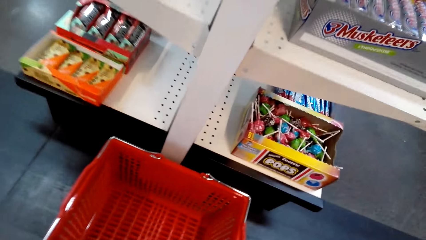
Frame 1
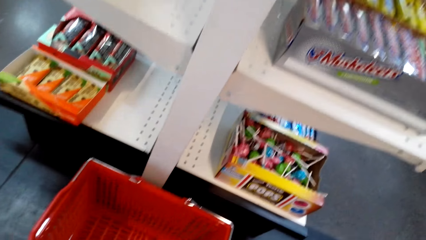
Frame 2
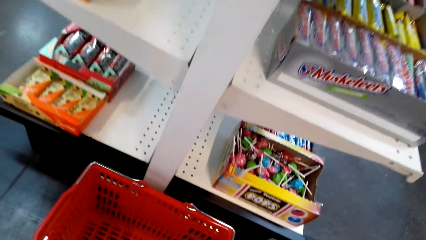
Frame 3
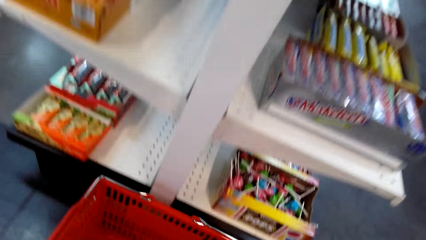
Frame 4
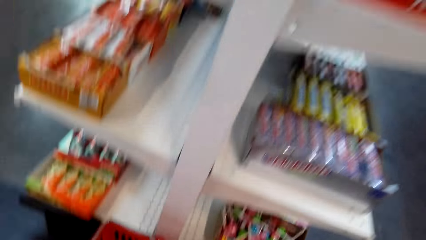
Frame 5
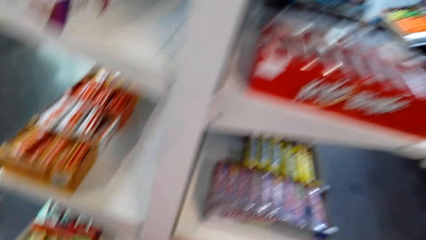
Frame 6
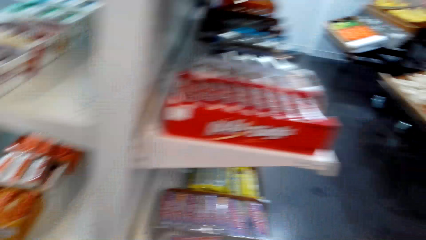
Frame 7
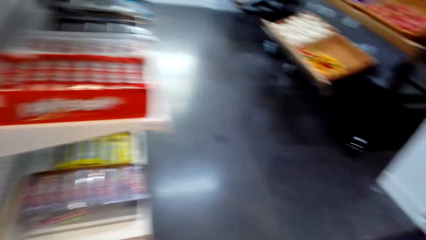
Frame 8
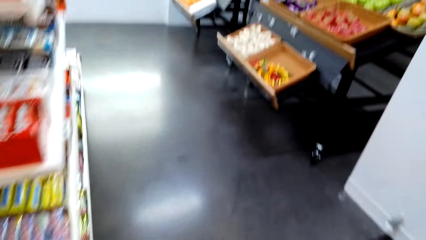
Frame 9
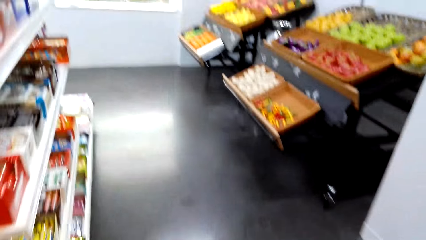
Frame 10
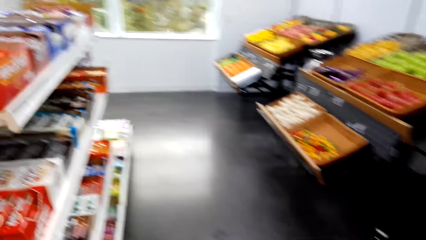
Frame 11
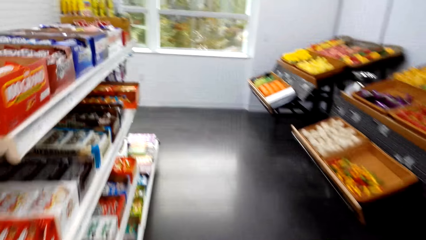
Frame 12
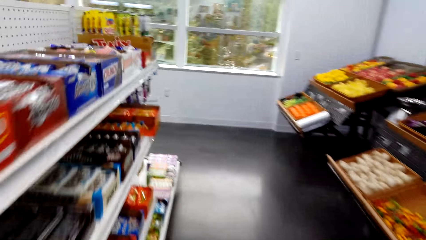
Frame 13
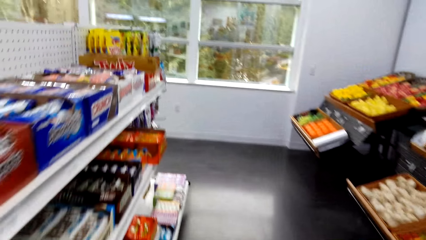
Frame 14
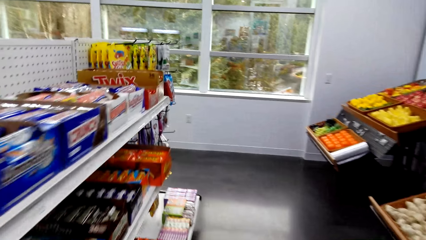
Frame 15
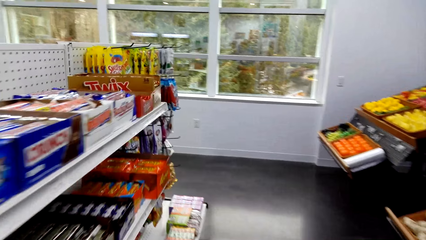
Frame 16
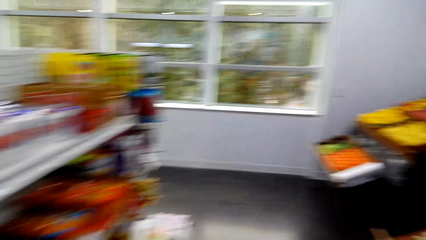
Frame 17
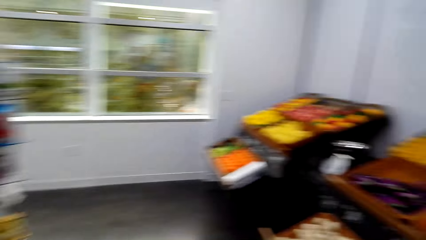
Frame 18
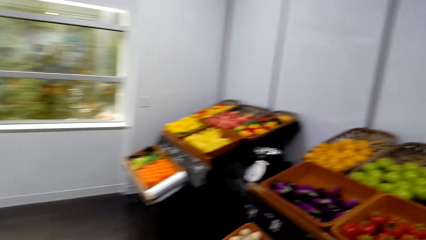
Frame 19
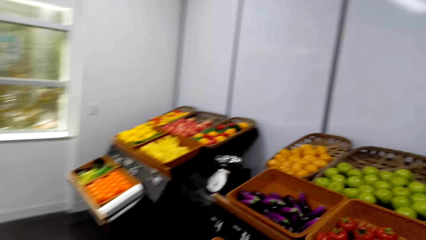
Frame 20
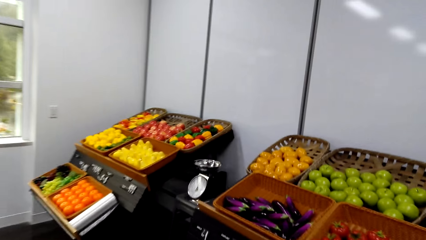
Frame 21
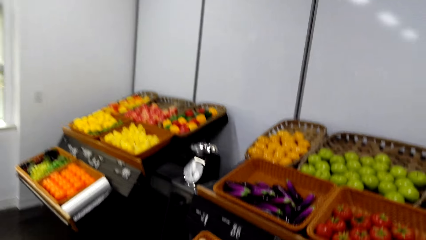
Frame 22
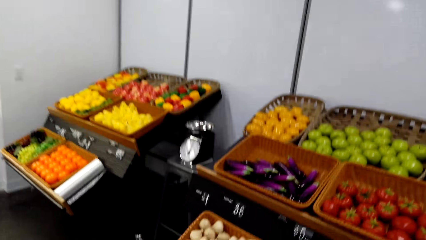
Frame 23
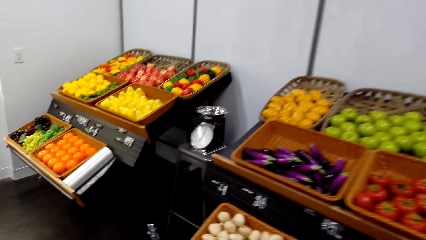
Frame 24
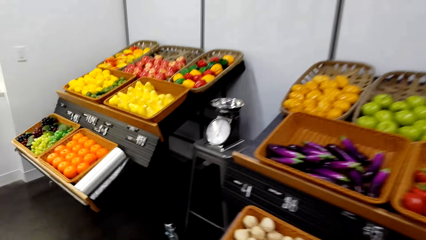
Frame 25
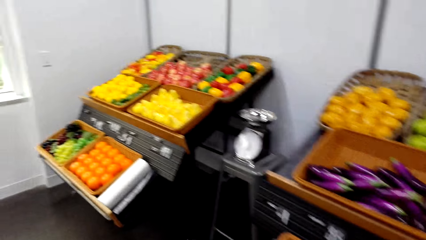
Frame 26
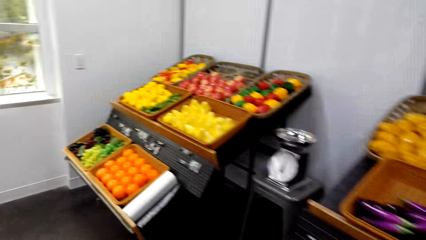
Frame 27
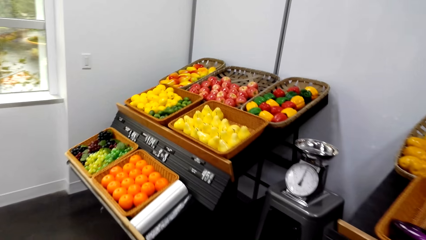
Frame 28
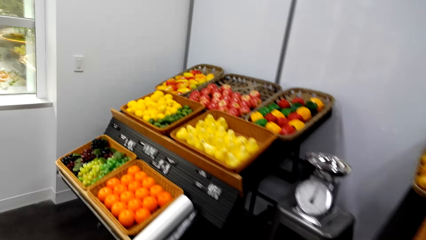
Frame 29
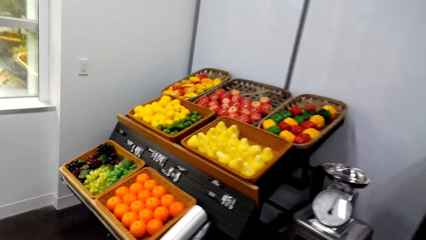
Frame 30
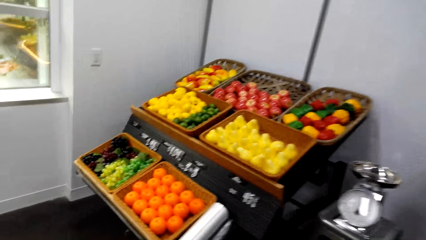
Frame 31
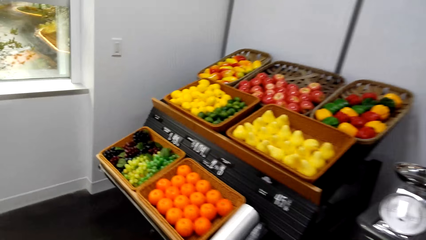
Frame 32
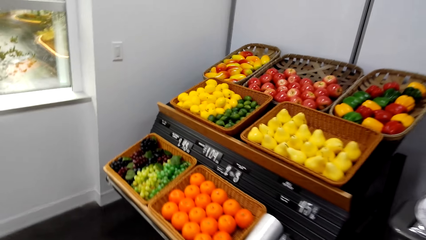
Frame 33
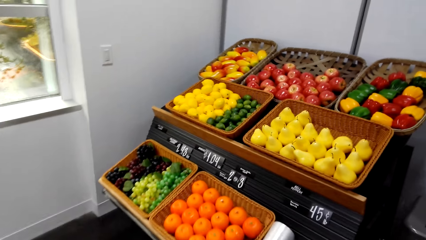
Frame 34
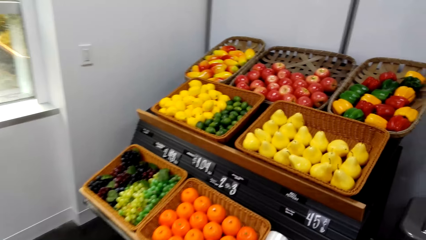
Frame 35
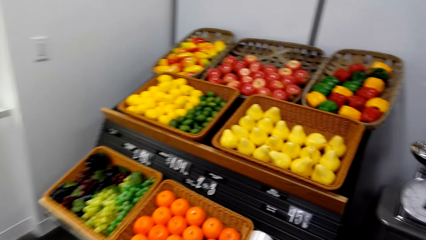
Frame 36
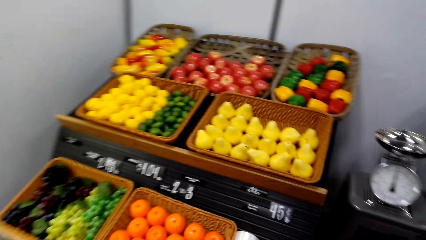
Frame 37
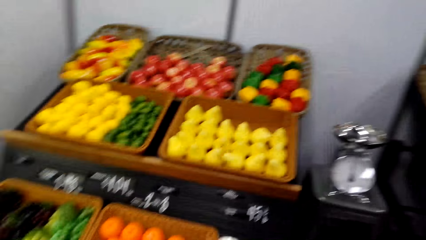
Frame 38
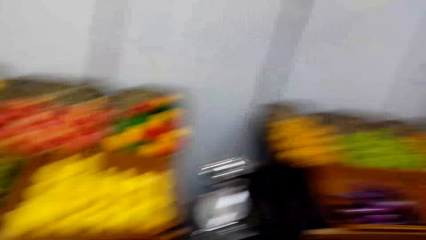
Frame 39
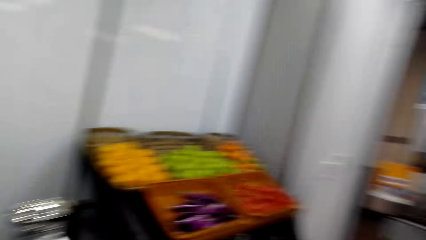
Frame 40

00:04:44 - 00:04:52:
The camera wearer picks up a shopping bag or basket. They walk towards the fruits.

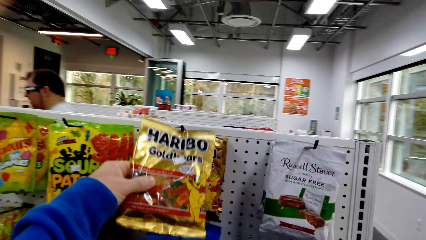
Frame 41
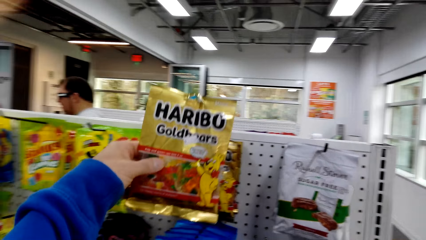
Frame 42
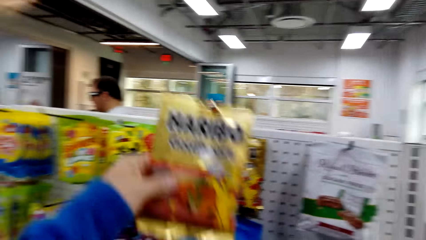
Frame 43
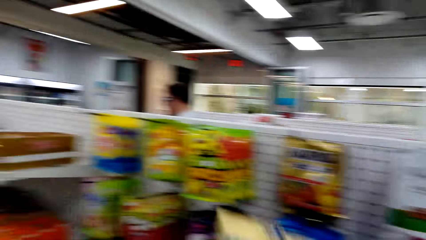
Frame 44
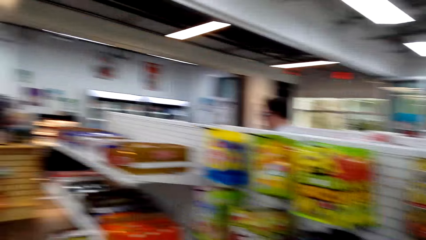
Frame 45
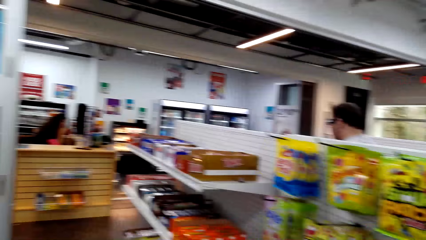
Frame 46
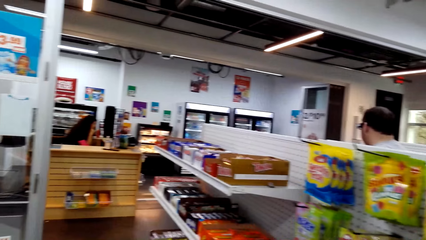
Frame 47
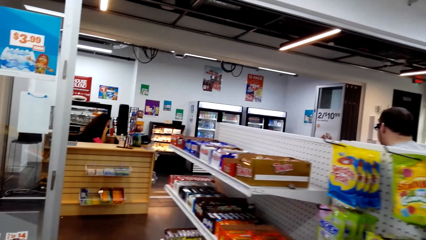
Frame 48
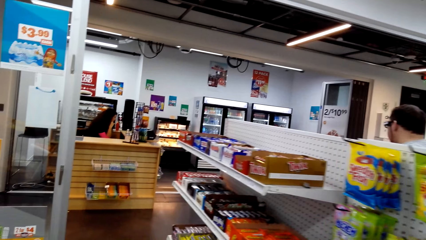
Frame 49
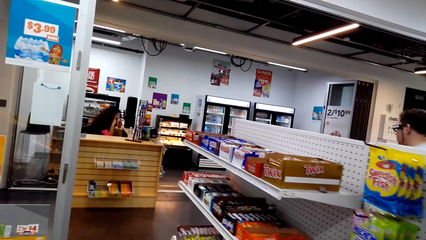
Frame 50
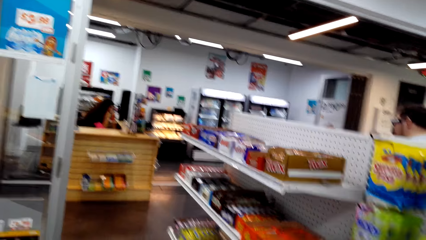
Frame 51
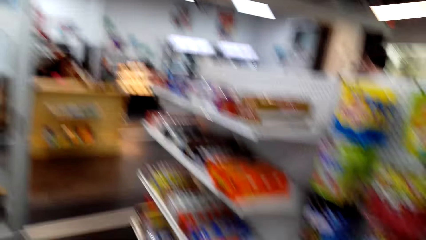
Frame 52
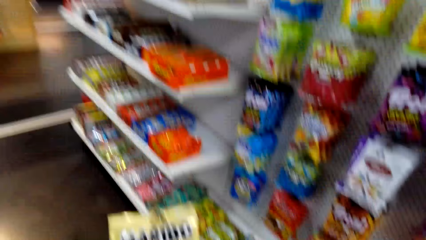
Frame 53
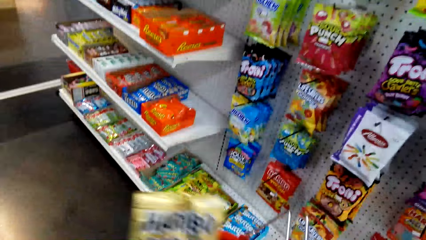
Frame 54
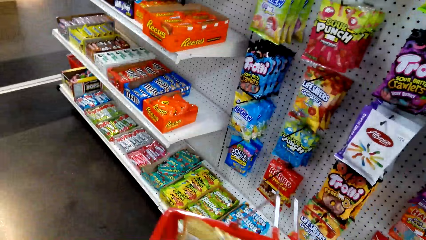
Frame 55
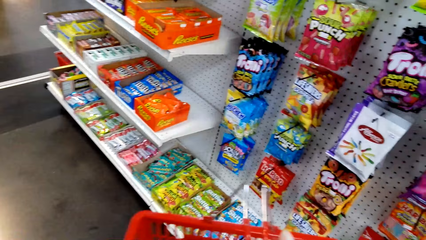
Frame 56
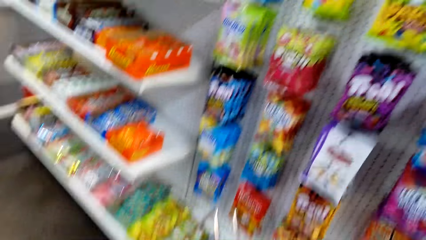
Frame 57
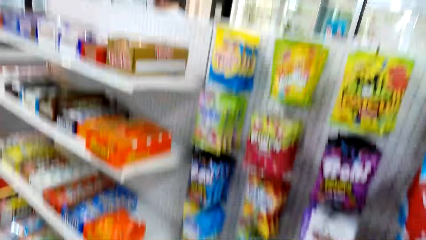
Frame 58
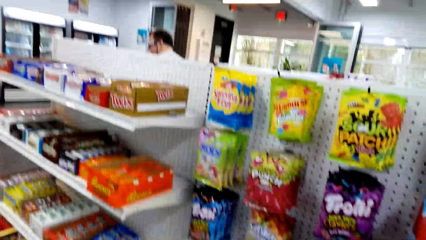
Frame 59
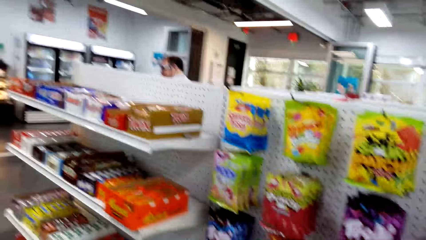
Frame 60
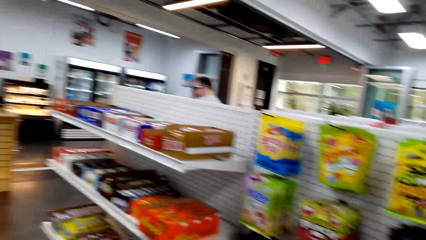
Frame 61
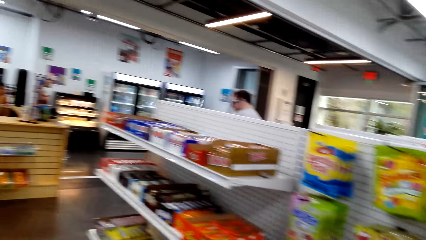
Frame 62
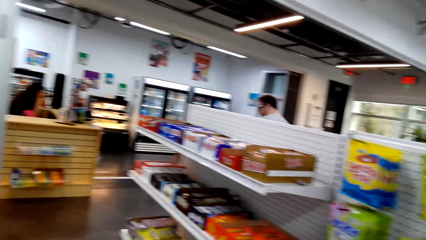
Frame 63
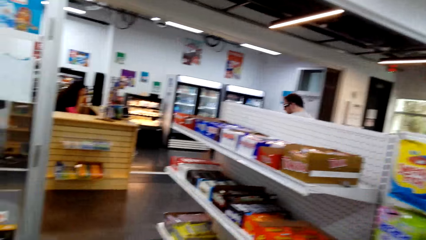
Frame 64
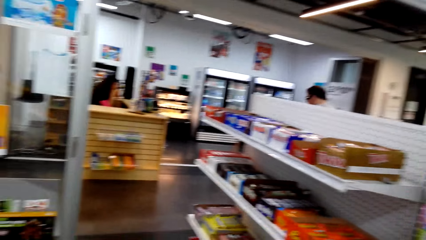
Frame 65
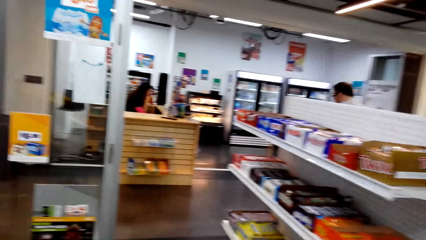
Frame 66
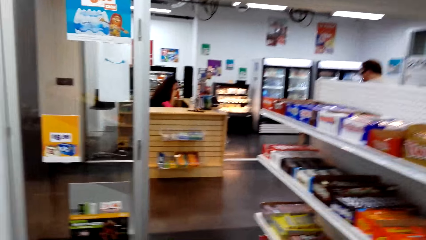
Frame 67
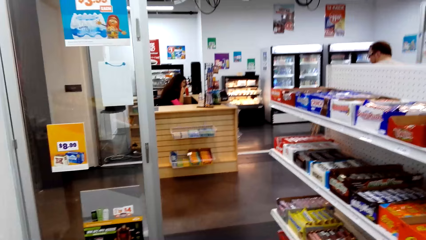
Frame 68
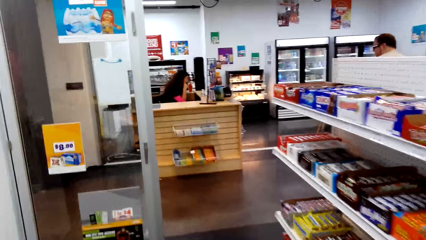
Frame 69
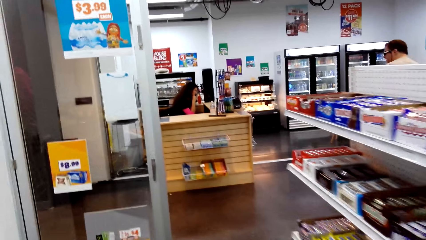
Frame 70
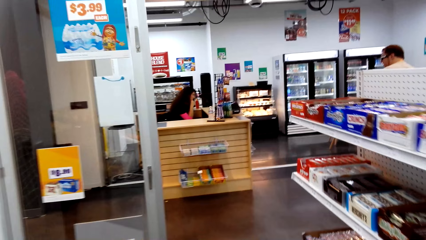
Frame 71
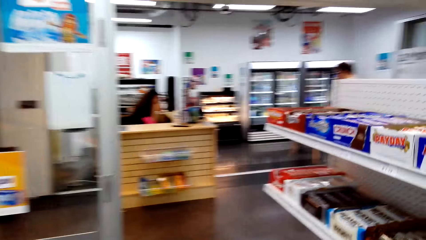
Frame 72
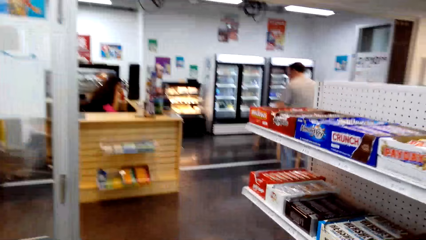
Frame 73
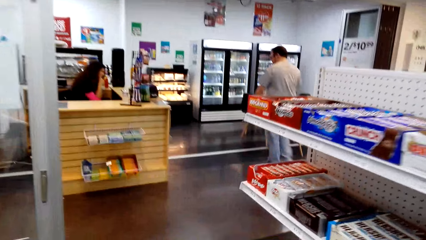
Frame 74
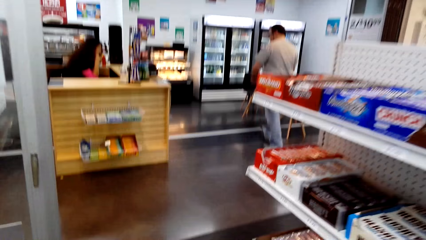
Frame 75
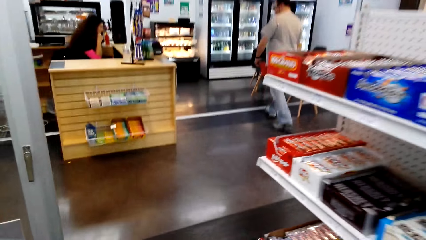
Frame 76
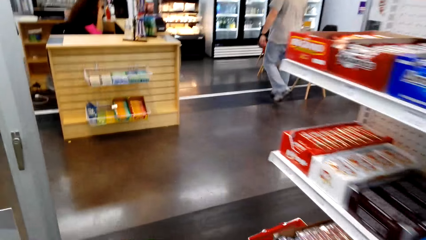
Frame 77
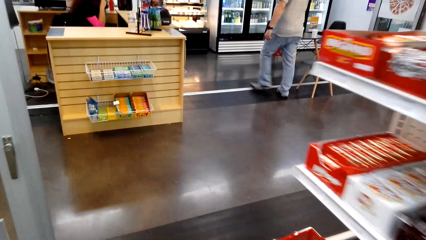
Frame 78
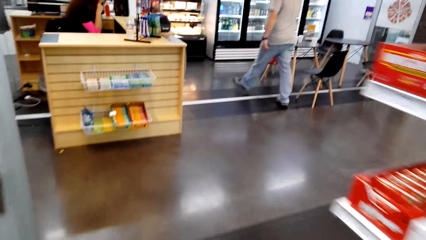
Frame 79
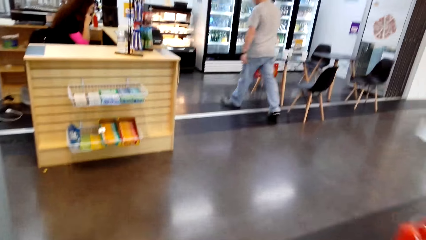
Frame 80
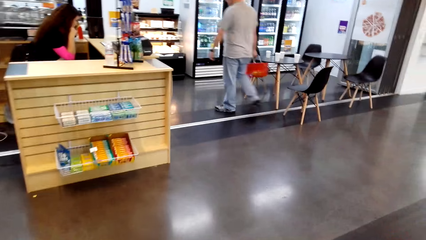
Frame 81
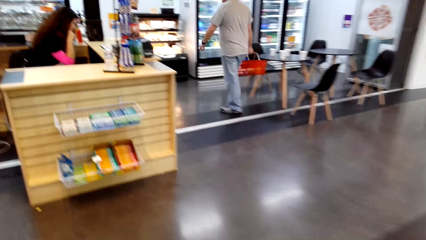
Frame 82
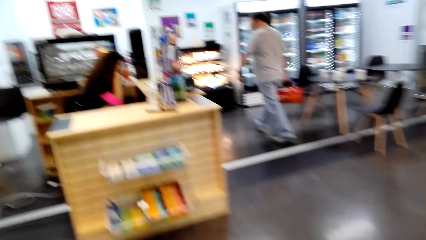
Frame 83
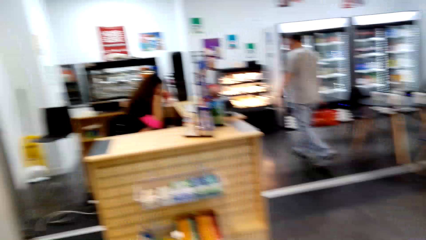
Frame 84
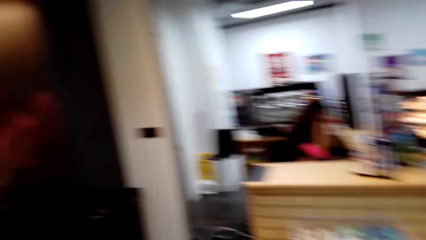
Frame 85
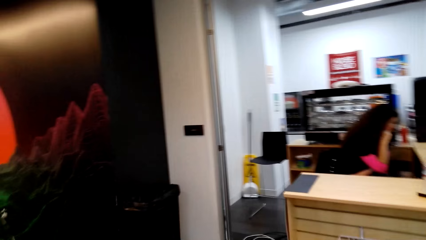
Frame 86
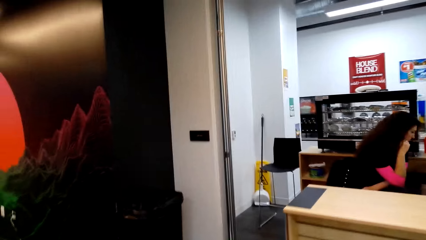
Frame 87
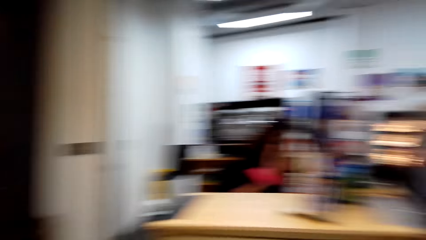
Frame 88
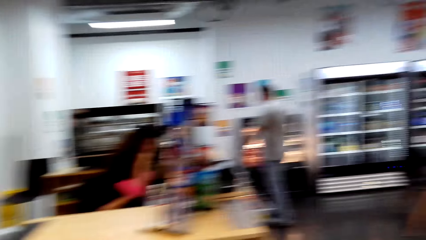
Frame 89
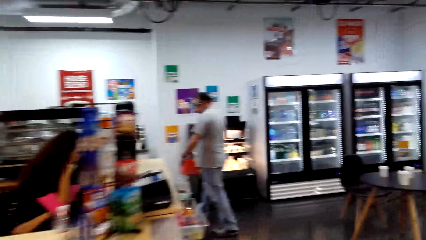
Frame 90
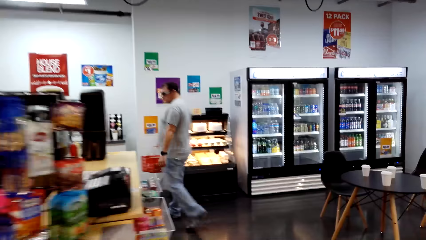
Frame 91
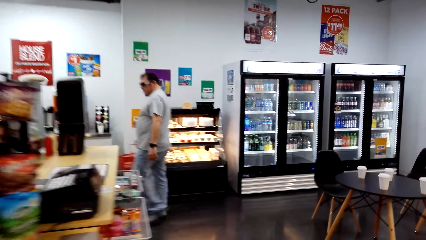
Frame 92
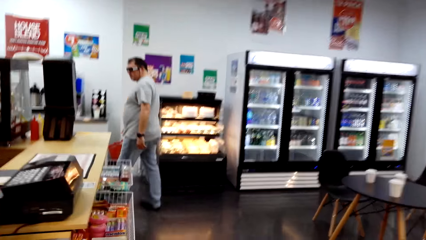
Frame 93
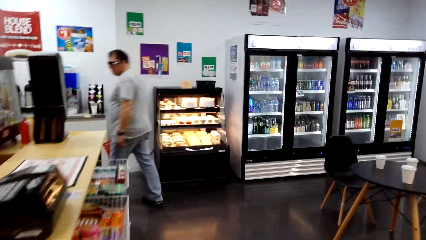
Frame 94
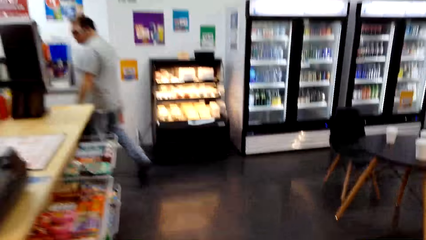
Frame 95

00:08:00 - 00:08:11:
The camera wearer picks Haribo from the hanger. They put the Haribo gold bars in the shopping basket. They walk towards the showcase bread display.
